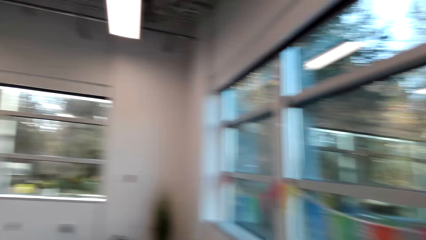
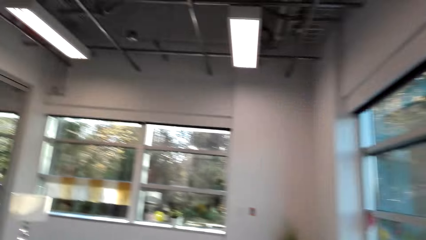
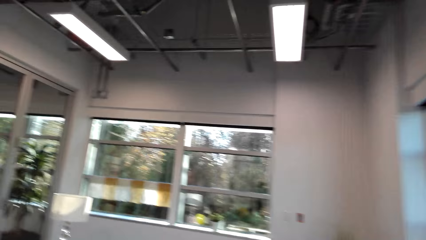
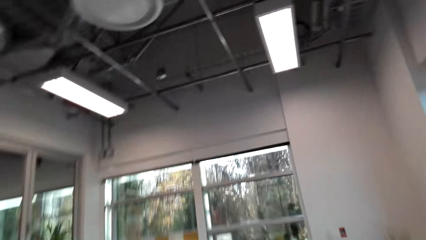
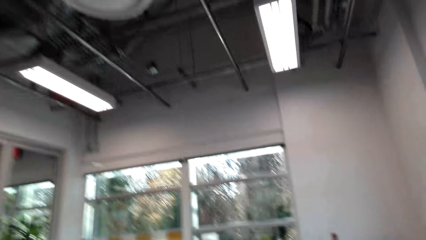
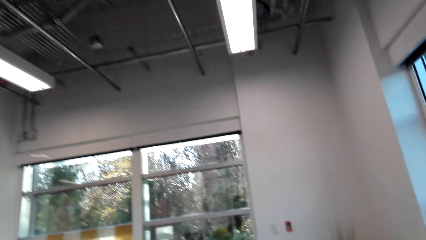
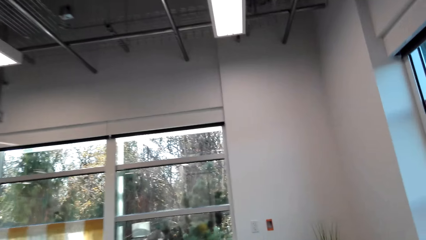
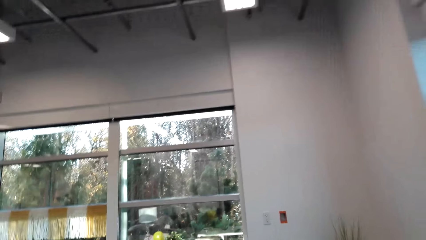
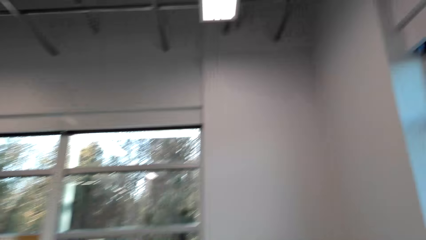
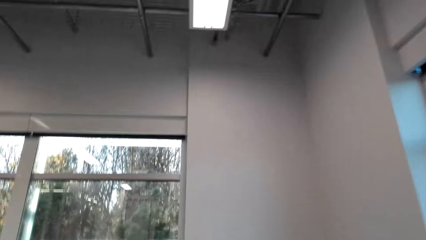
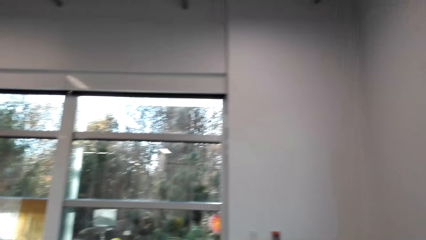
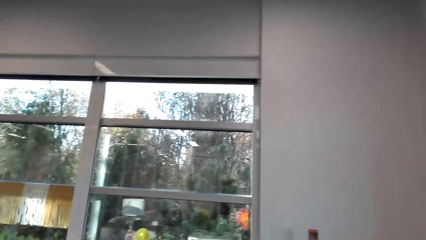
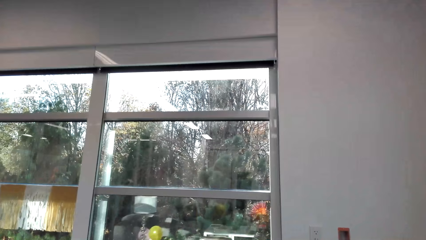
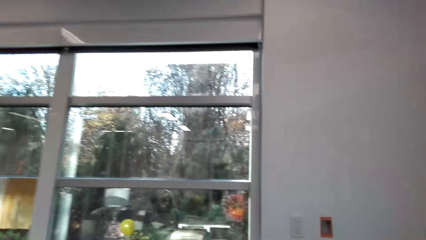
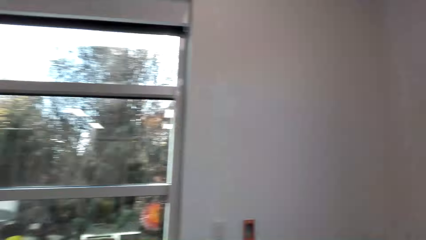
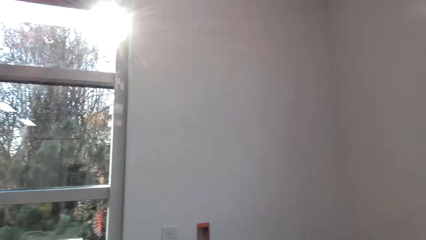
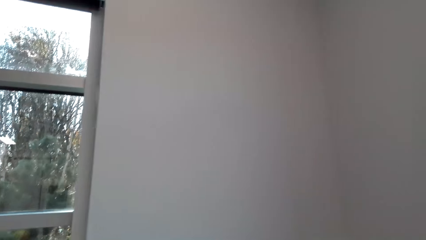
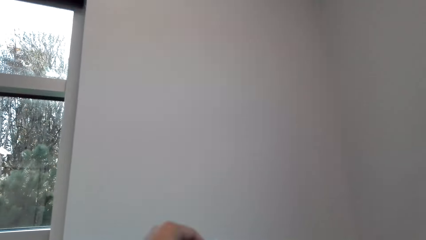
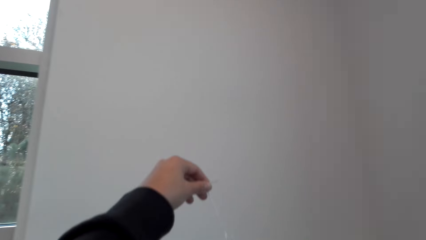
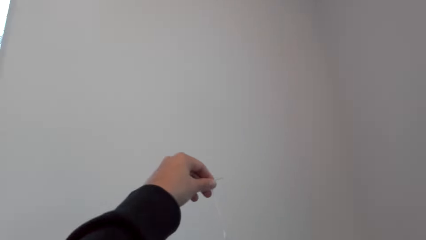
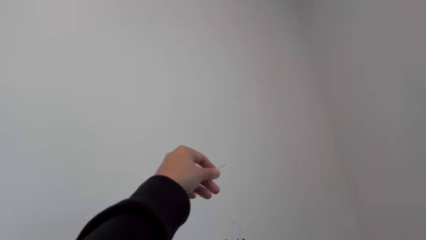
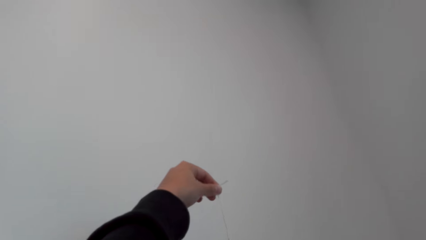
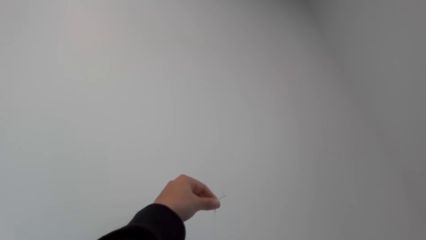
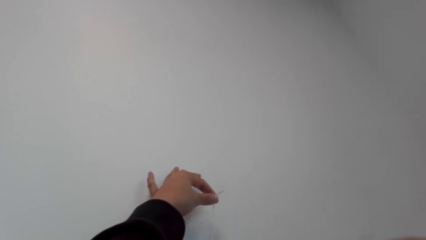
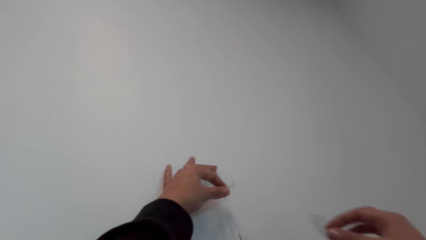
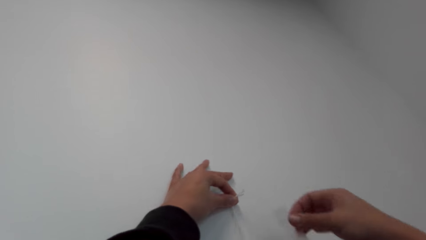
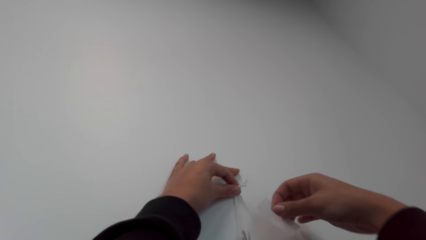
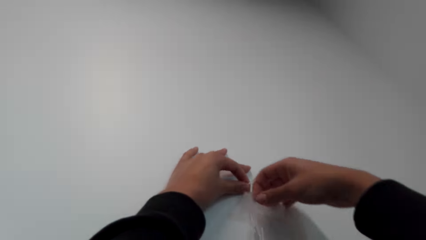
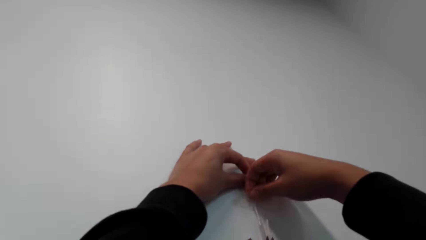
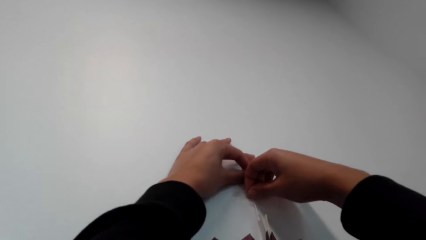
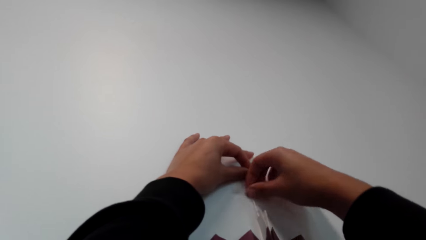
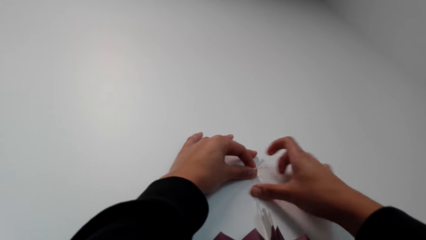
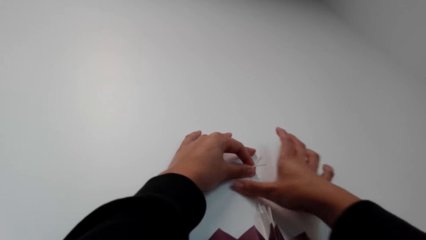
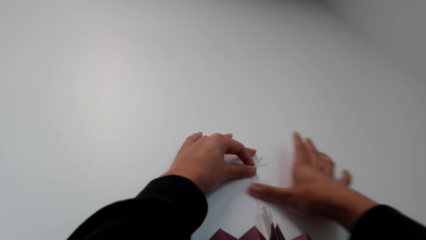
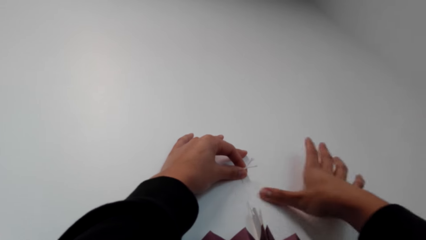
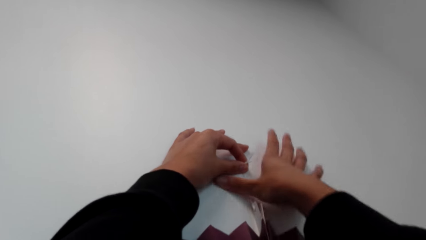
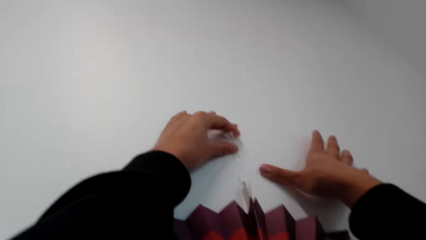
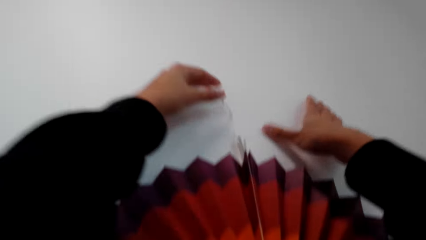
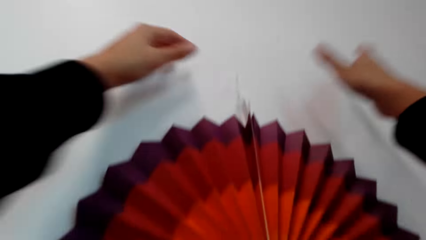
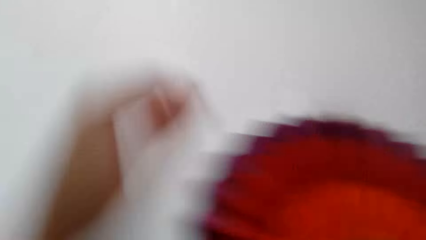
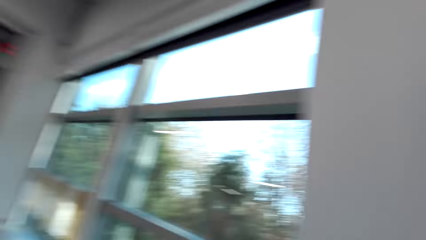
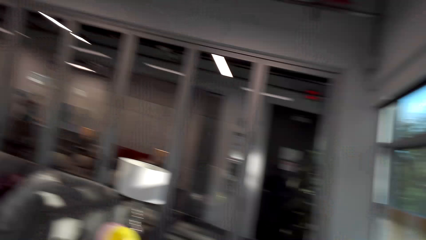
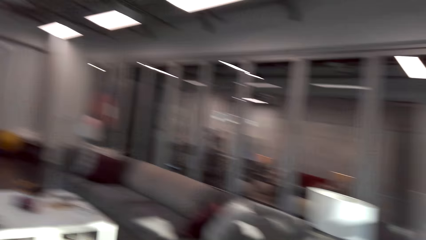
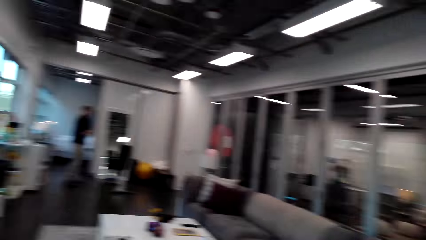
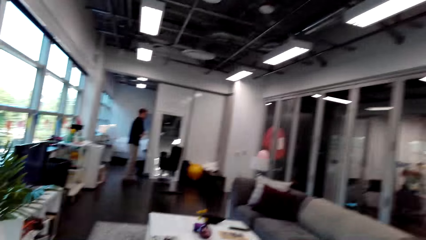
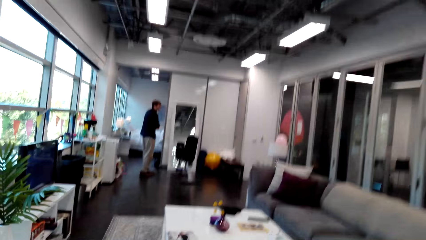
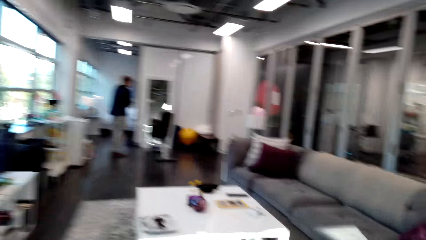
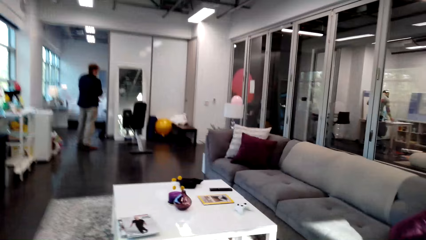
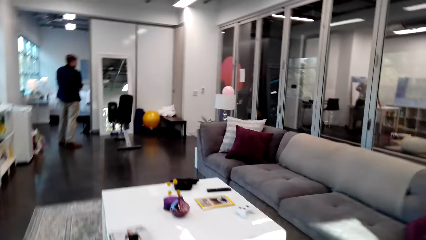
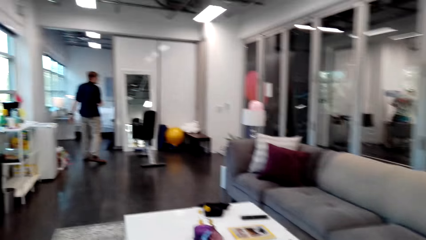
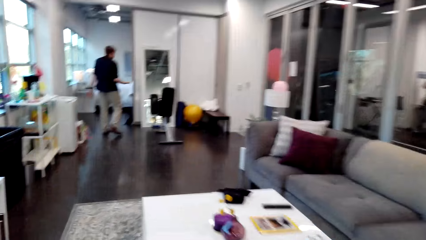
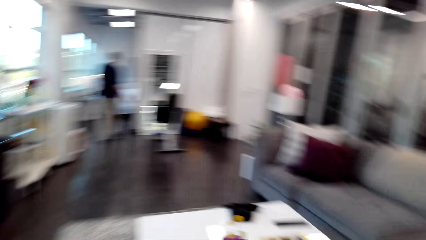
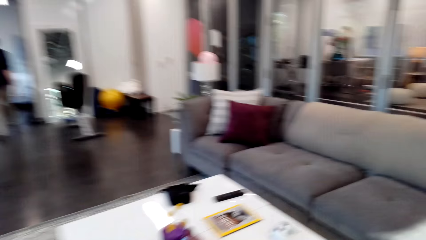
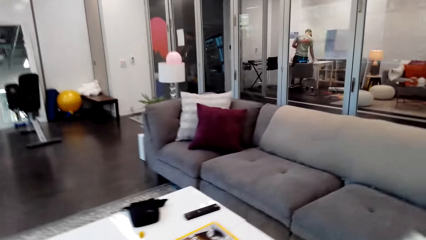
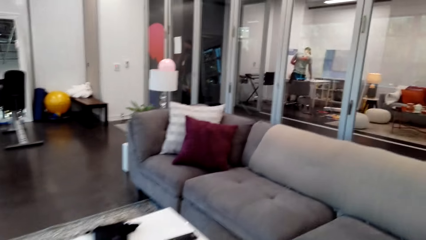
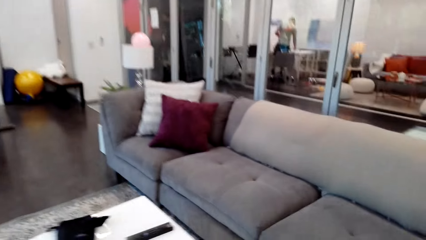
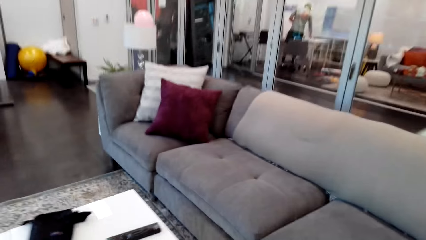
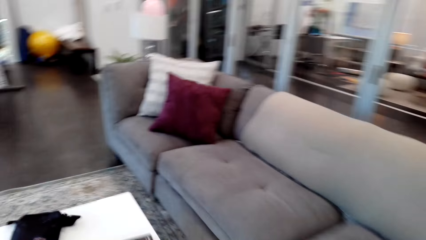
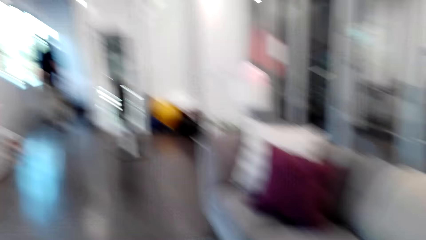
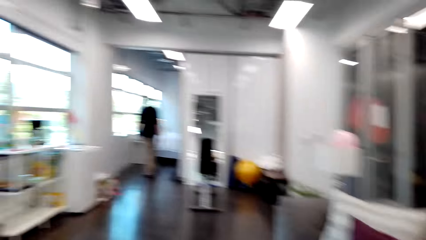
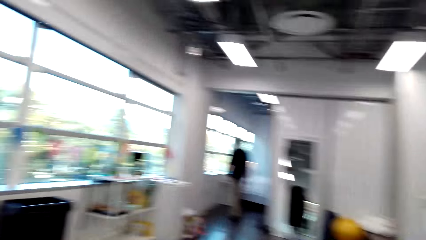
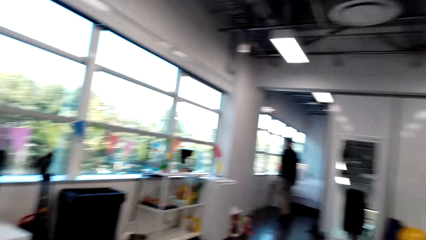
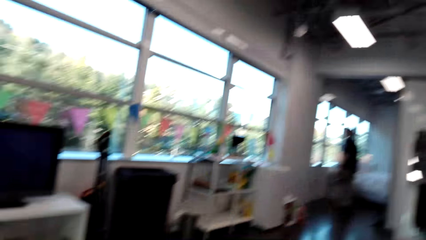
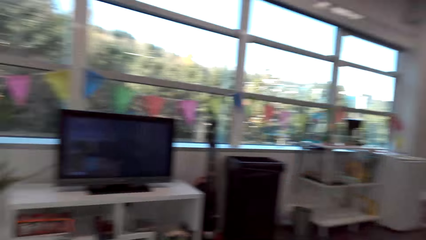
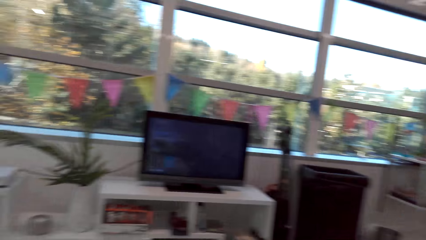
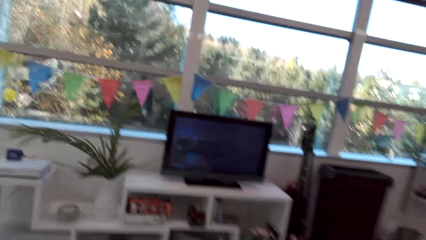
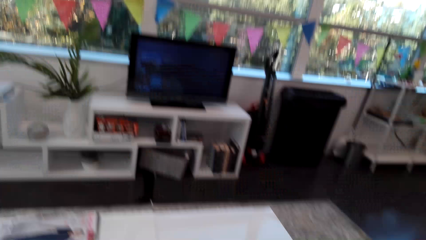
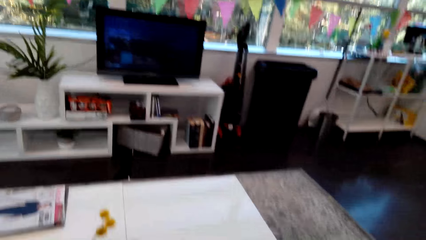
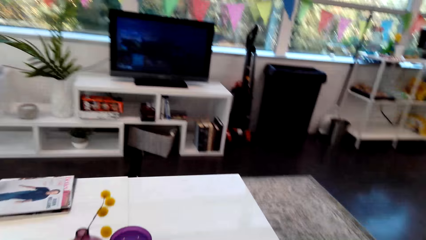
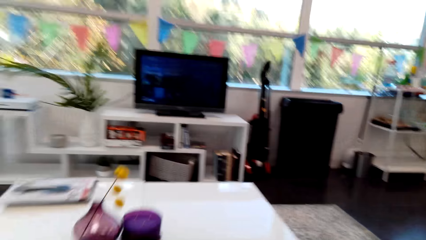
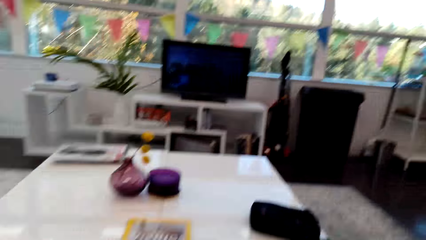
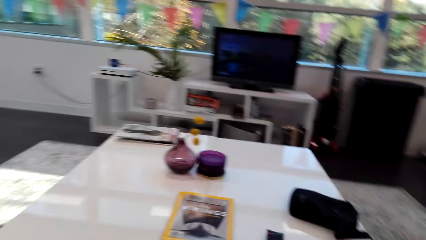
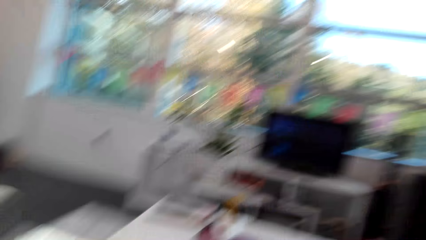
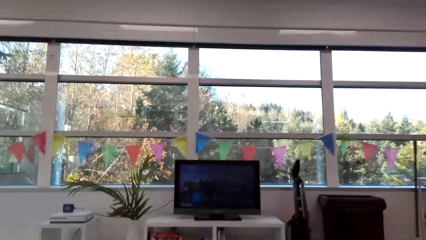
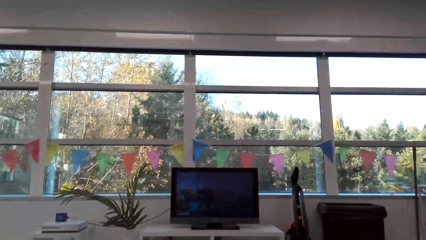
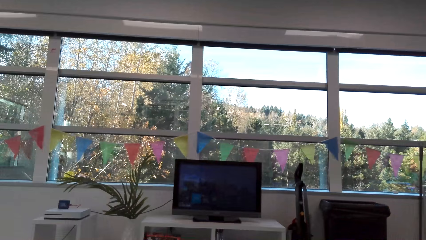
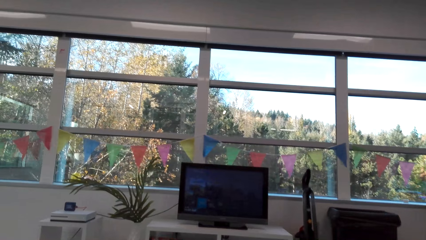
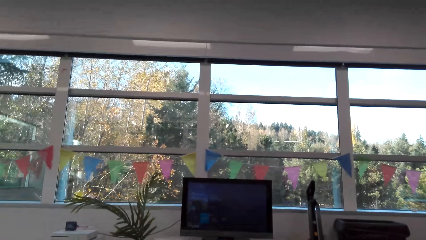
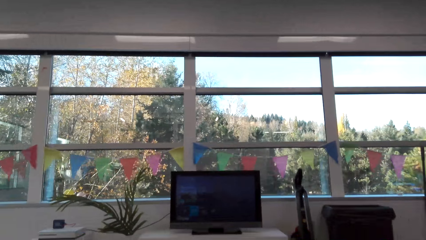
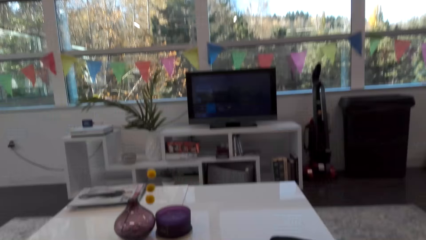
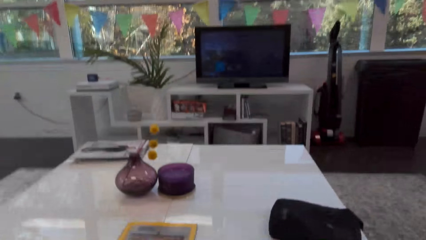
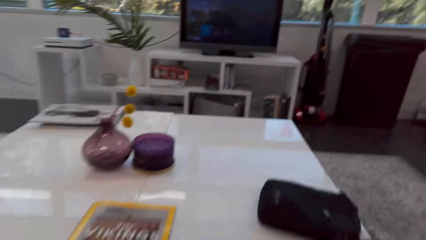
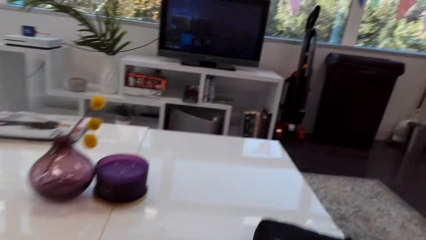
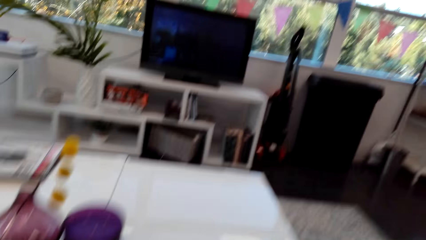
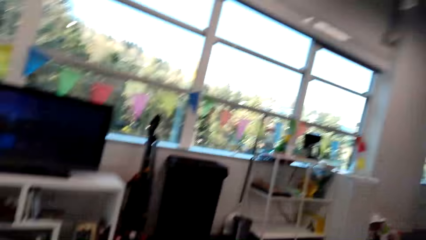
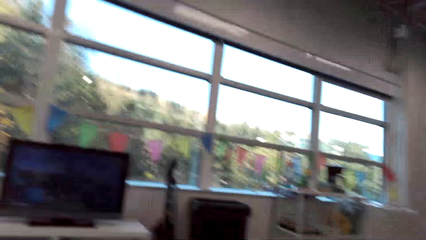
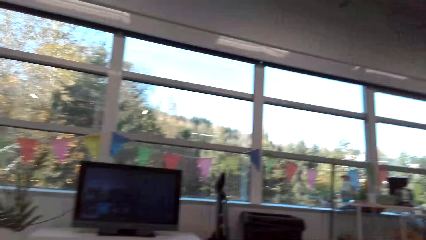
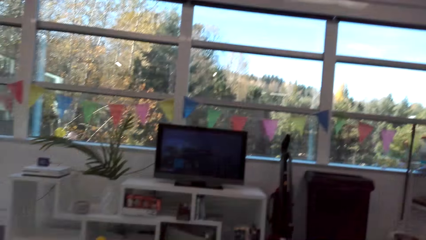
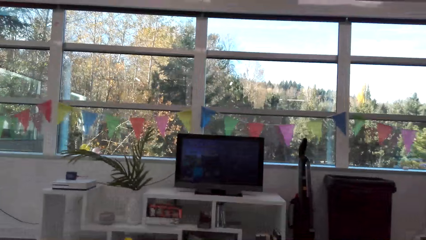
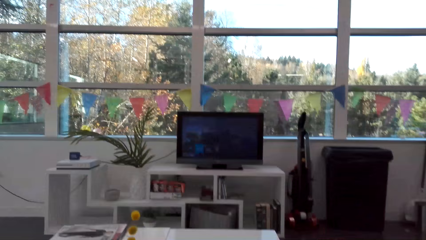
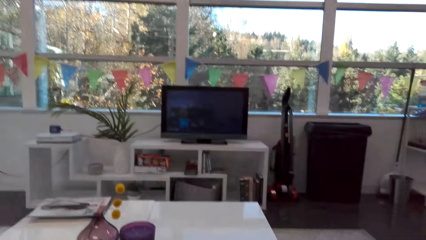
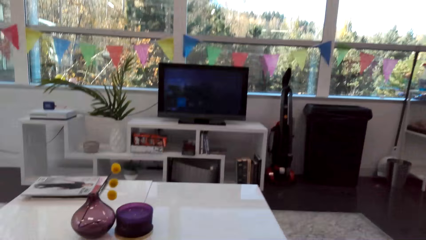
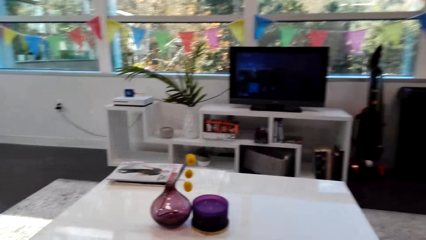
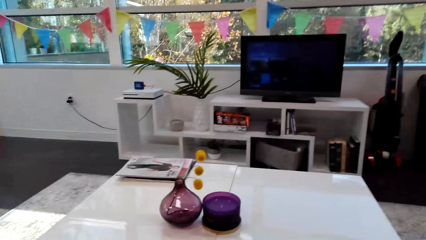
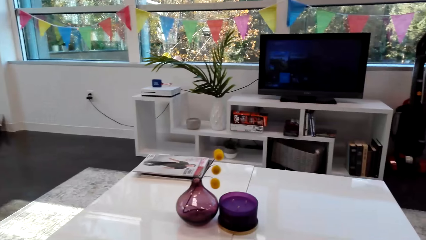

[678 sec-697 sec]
The camera wearer places the party banners on the wall. They stick the party banners on the wall with a tape. They walk in the house. A man walks in the house. The camera wearer sits on the sofa. They look at the TV. They look on the table. They look around the room.
